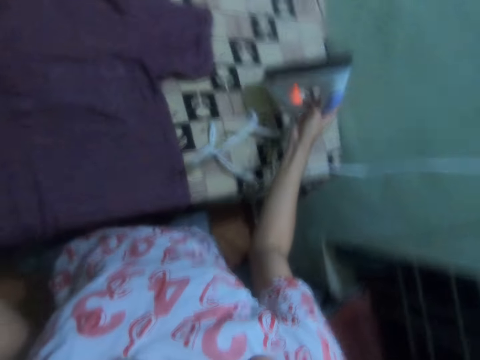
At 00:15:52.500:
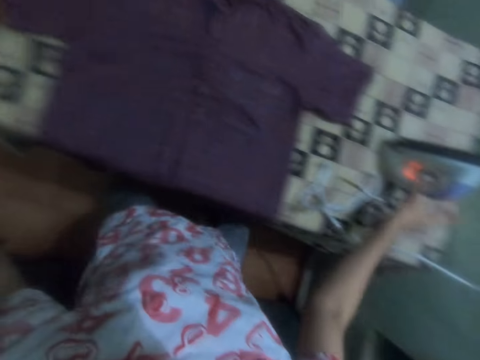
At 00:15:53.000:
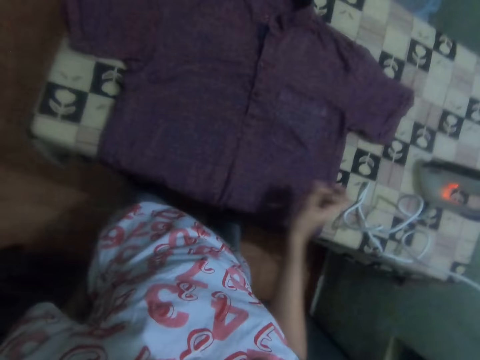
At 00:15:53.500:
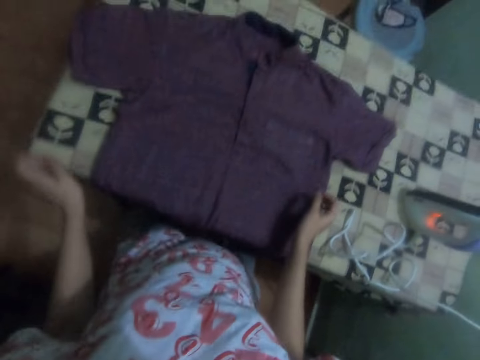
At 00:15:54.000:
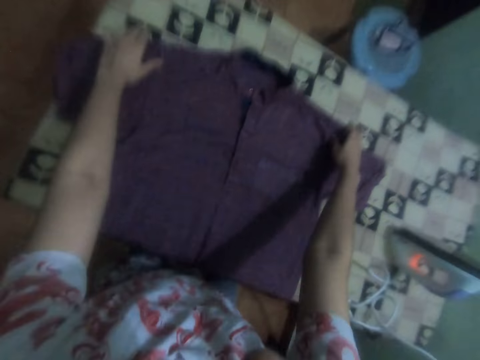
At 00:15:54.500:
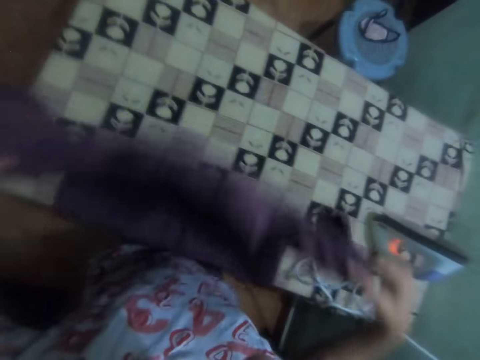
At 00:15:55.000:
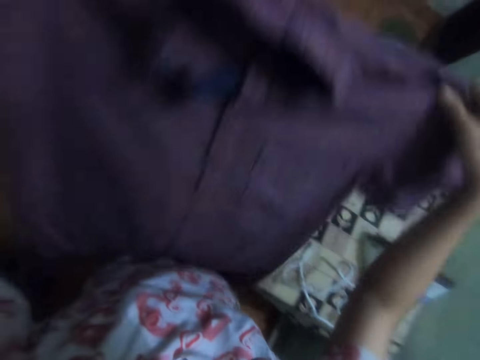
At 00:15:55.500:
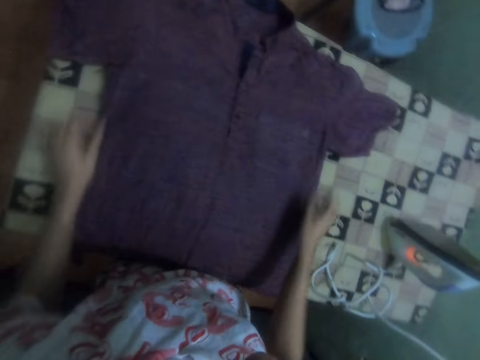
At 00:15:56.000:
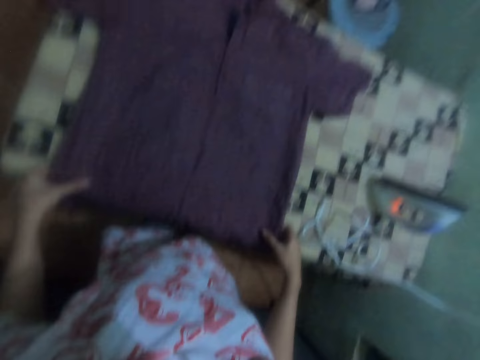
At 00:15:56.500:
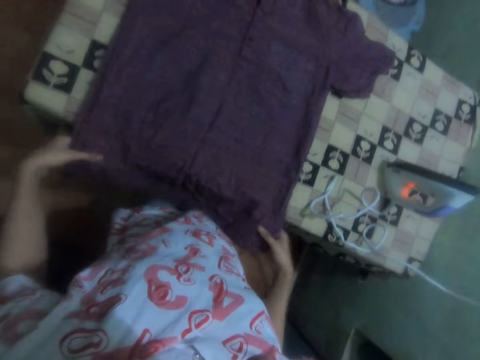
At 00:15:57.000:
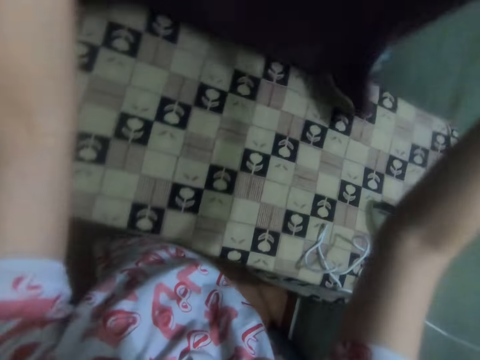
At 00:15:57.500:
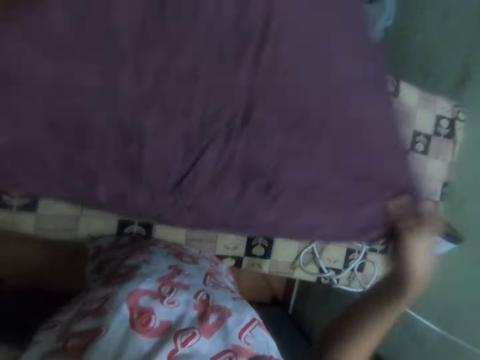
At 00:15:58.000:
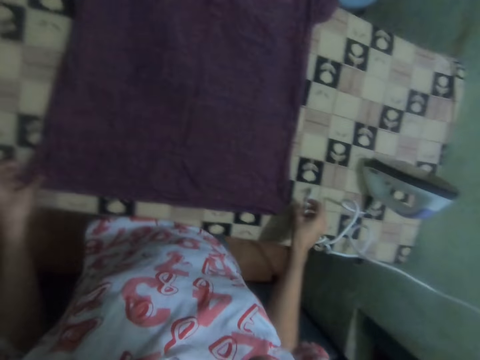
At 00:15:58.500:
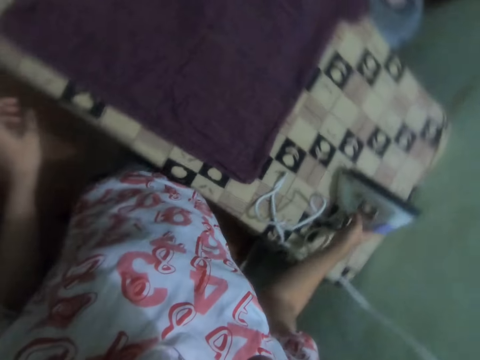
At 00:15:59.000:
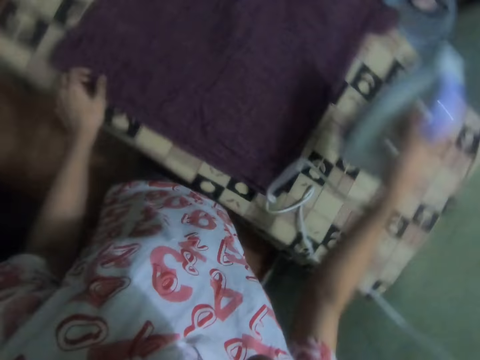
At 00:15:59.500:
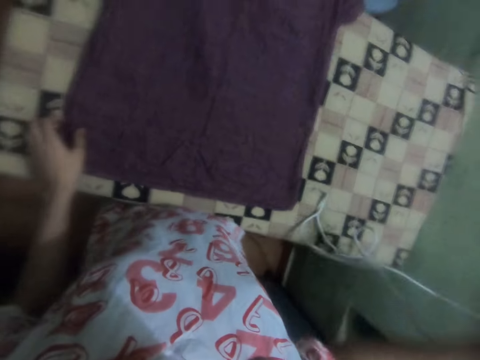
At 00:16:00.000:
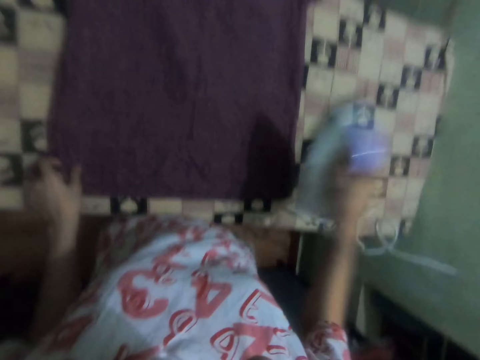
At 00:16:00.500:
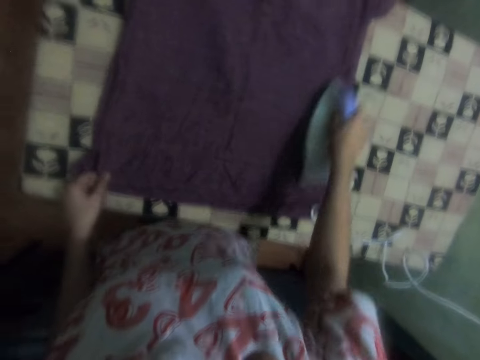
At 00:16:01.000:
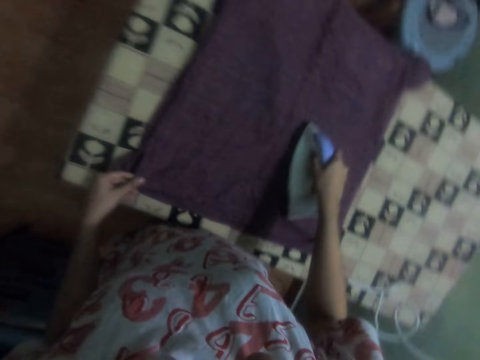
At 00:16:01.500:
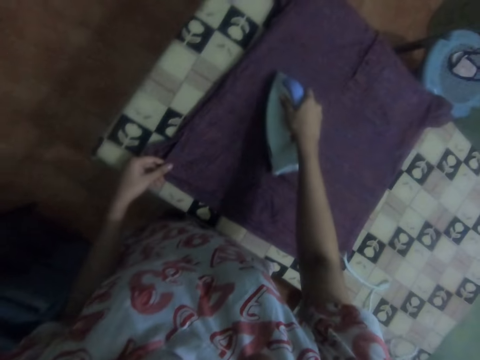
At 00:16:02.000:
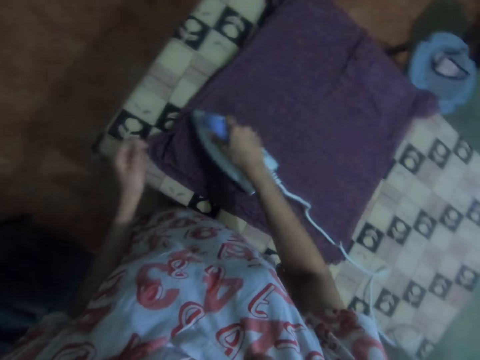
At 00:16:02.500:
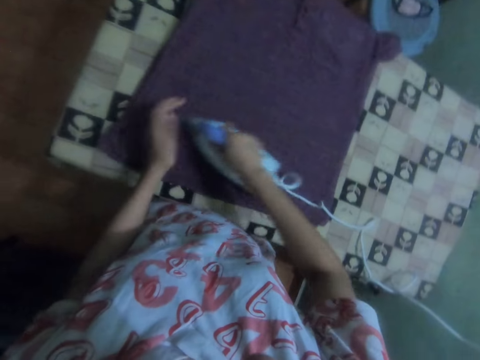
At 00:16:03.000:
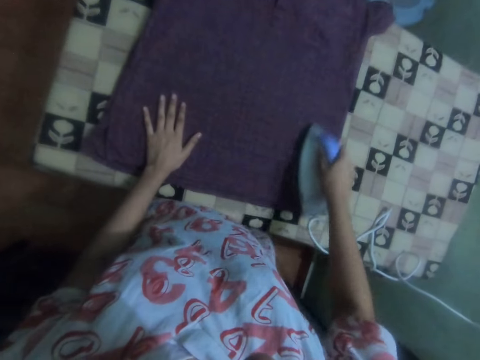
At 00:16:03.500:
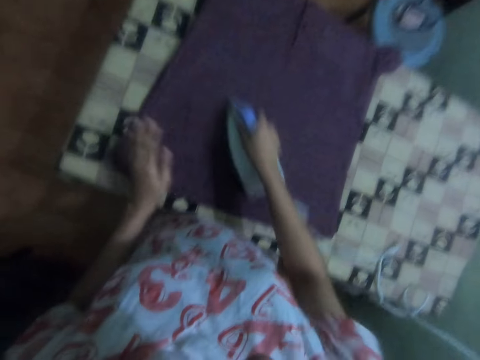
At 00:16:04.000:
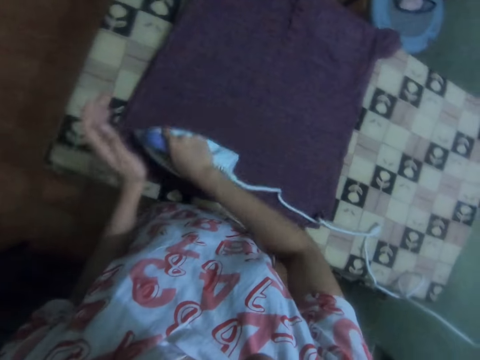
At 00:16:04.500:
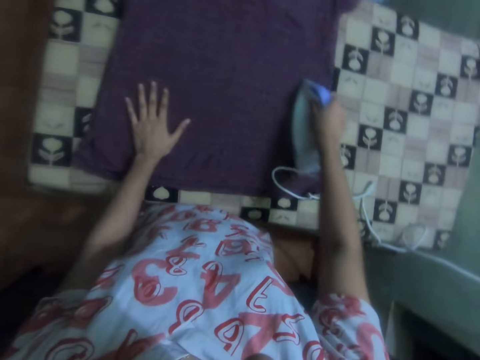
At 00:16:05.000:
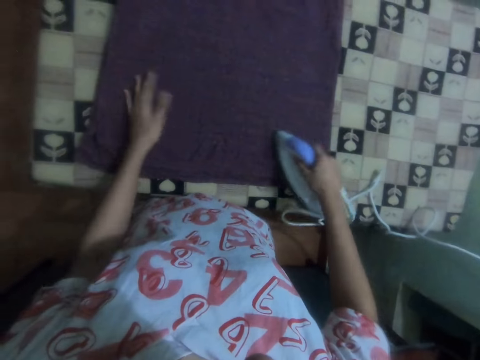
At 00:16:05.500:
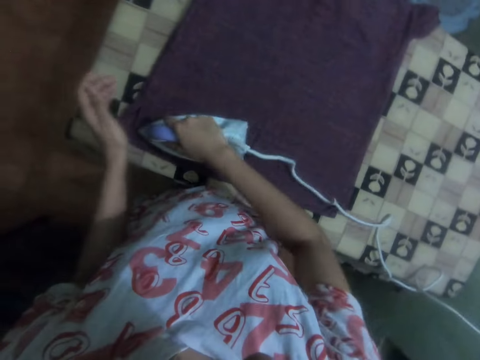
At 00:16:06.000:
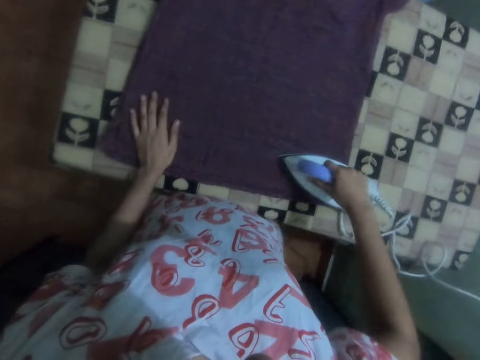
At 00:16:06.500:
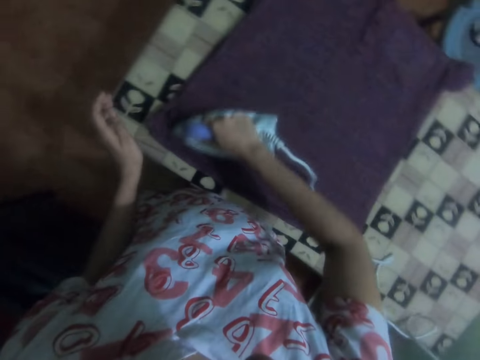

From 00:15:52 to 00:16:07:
The camera wearer drops the iron on the table. They pick up the shirt on the table. They shift the shirt on the table. They drop the shirt on the table. They pick up a cloth on the table and drop the cloth on the table. They pick up the iron from the table and iron the cloth with the iron.

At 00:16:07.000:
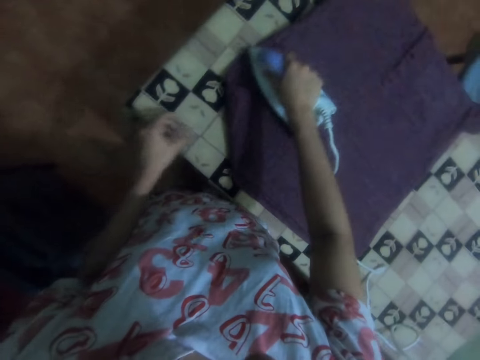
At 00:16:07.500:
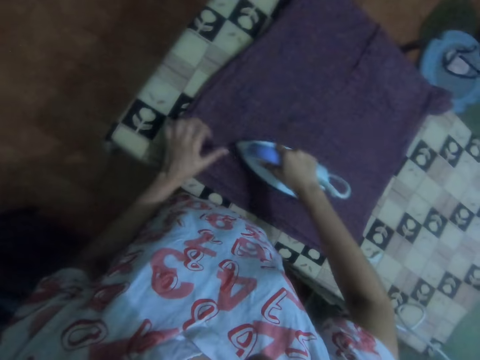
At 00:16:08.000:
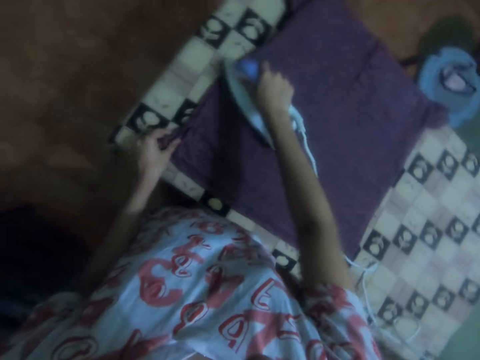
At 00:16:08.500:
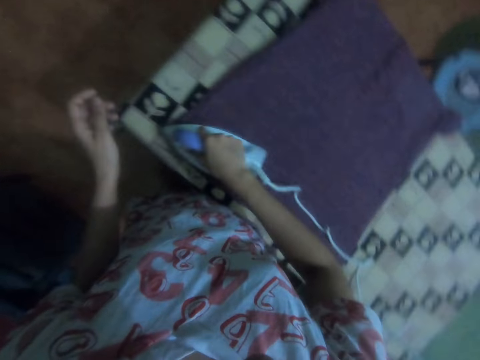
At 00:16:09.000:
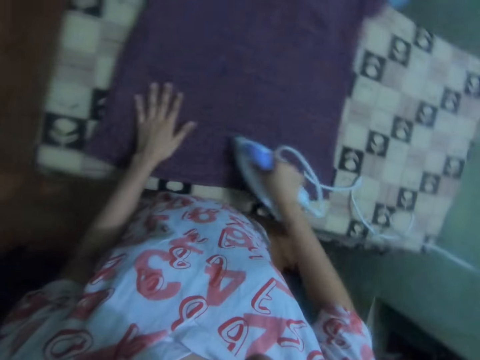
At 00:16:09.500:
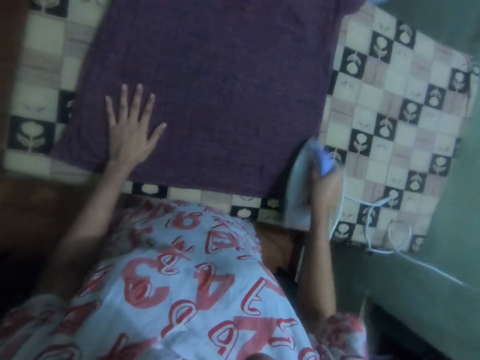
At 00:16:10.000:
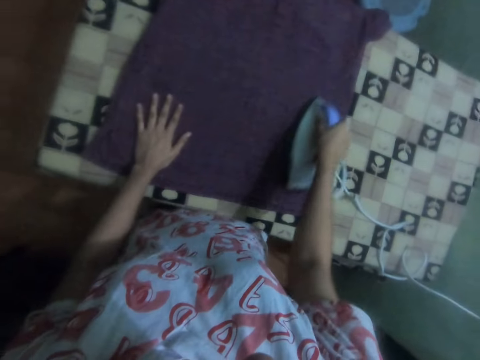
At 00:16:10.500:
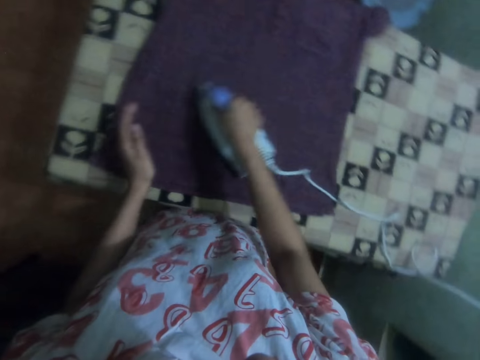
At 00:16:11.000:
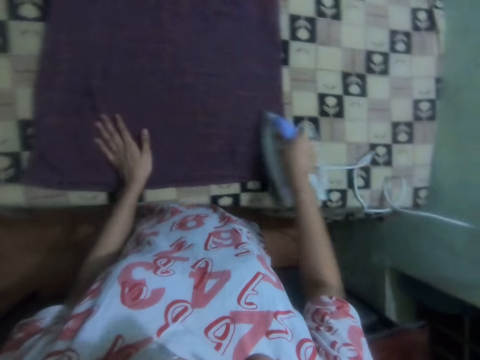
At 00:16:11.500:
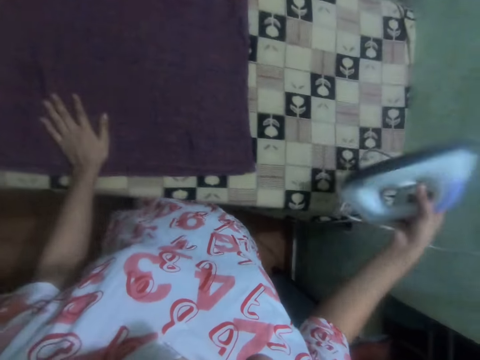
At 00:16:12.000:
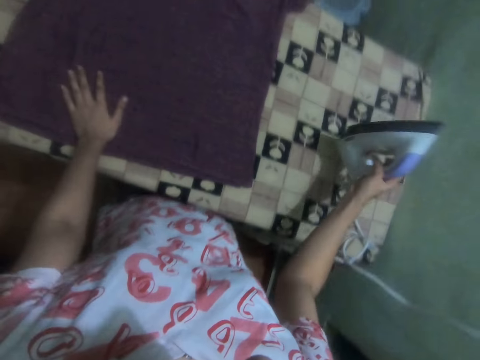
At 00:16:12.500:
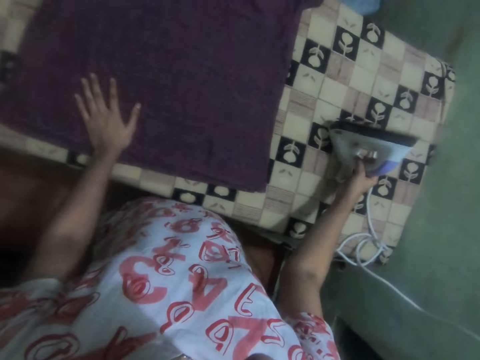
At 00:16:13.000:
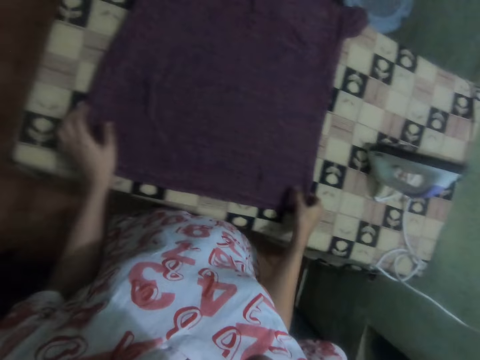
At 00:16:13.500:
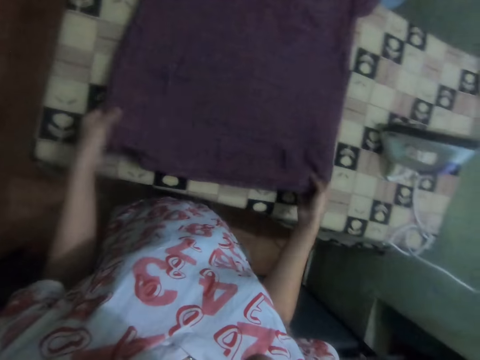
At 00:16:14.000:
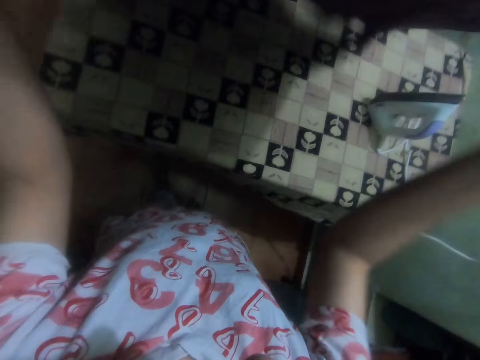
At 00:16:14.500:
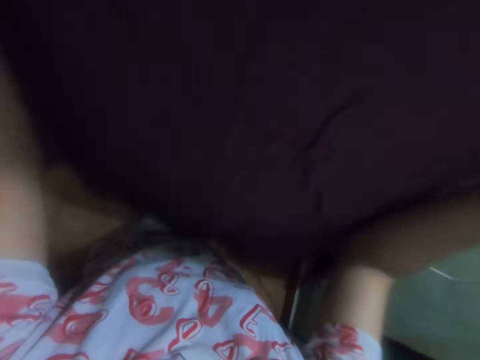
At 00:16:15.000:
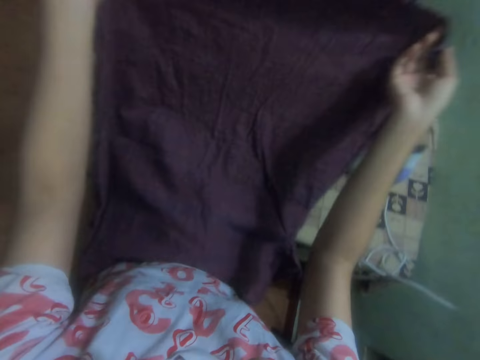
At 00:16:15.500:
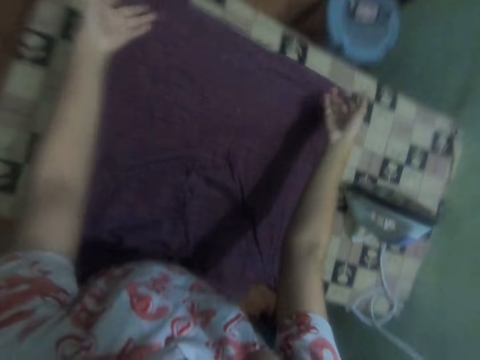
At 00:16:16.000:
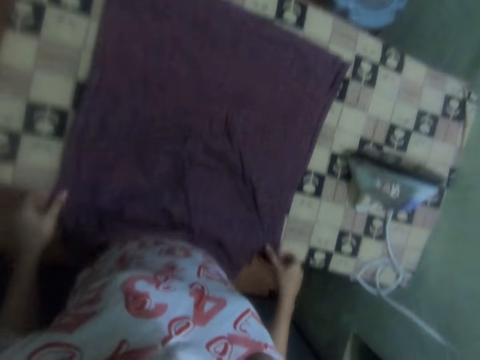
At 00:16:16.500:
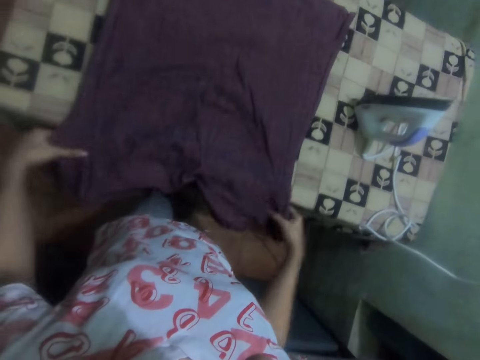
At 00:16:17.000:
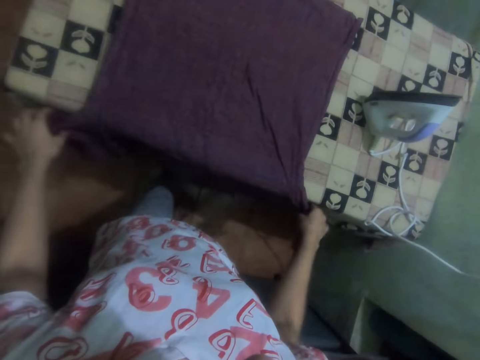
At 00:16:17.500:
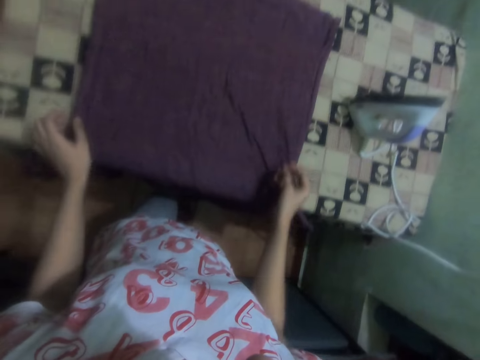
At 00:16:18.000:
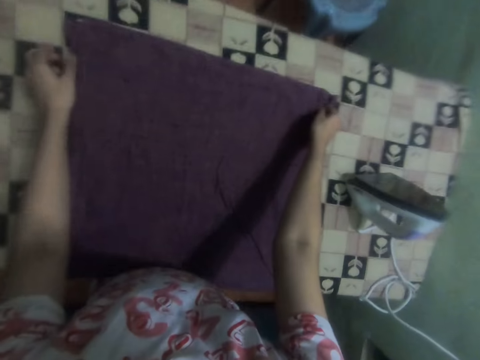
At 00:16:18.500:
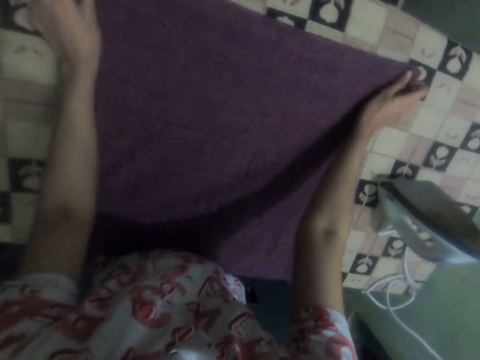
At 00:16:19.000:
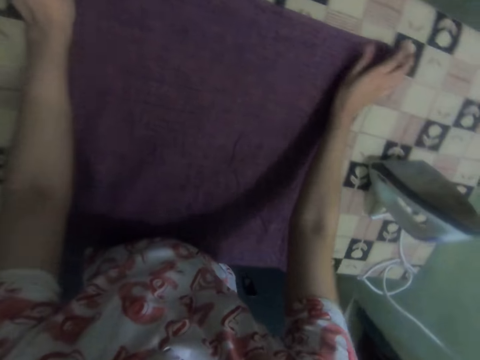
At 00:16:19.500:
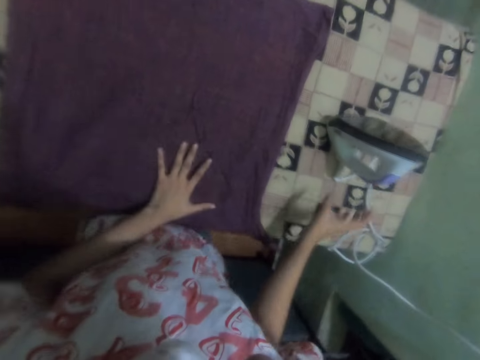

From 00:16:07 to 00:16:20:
The camera wearer drops the iron on the table. They turn over the shirt. They drop the shirt on the table. They move the cloth on the table. They adjust the shirt on the table.
